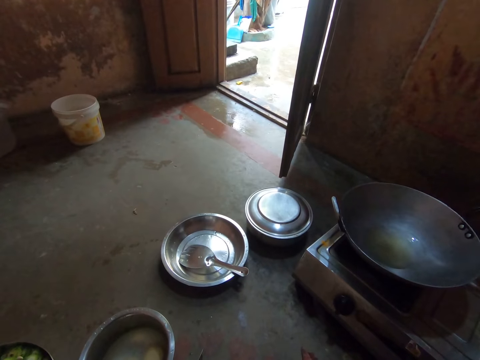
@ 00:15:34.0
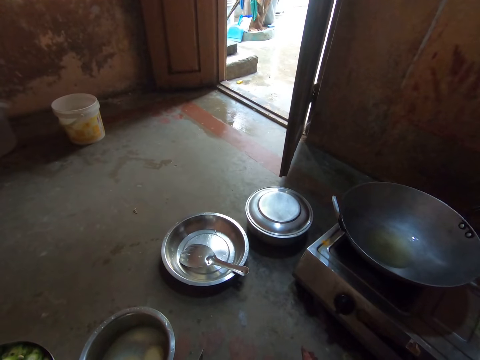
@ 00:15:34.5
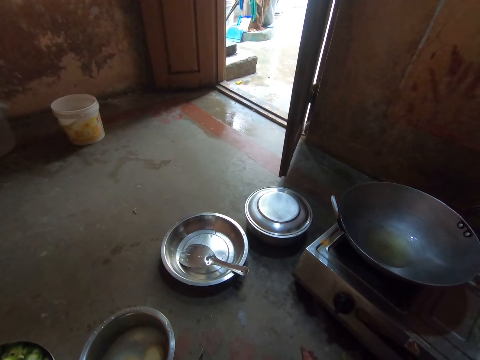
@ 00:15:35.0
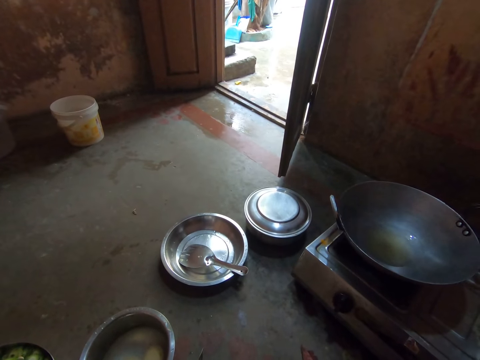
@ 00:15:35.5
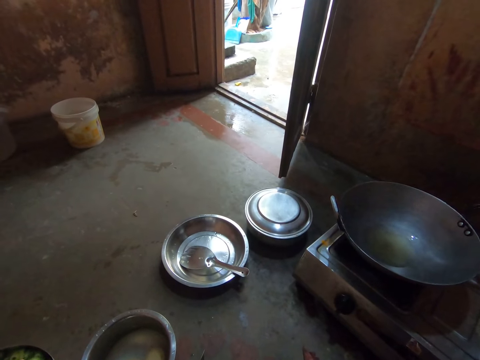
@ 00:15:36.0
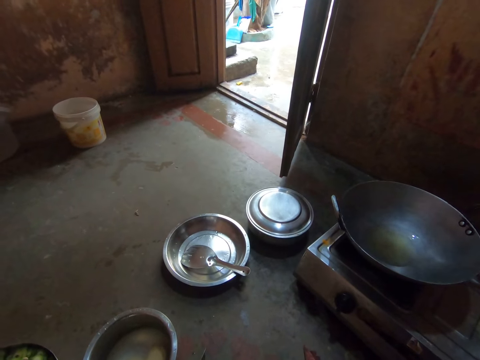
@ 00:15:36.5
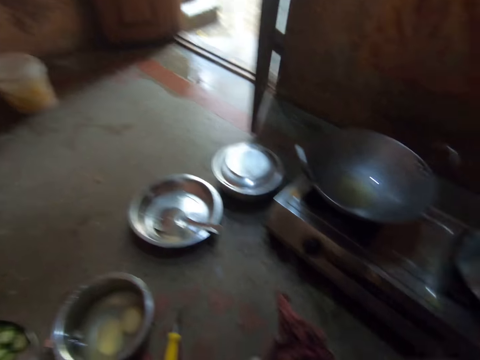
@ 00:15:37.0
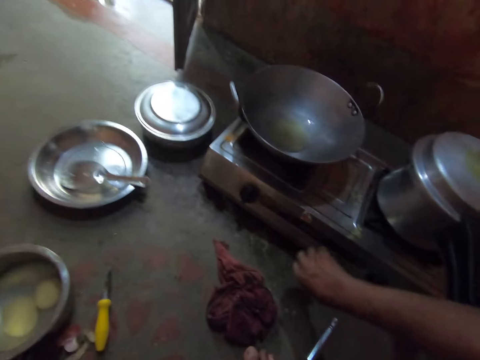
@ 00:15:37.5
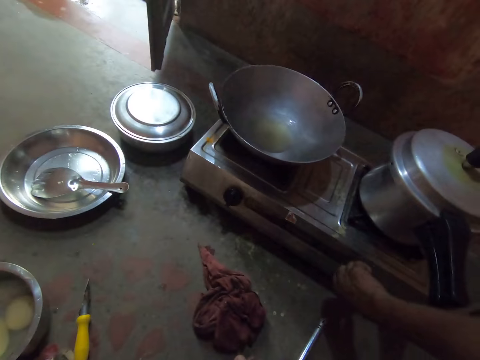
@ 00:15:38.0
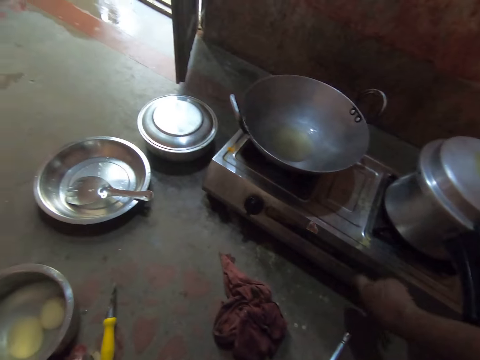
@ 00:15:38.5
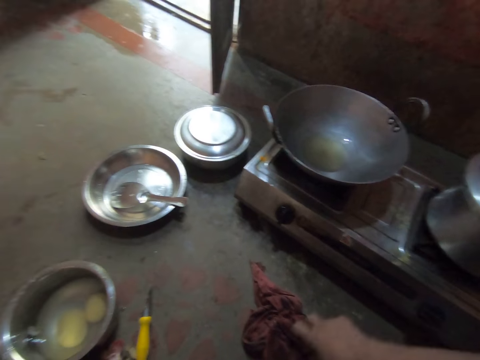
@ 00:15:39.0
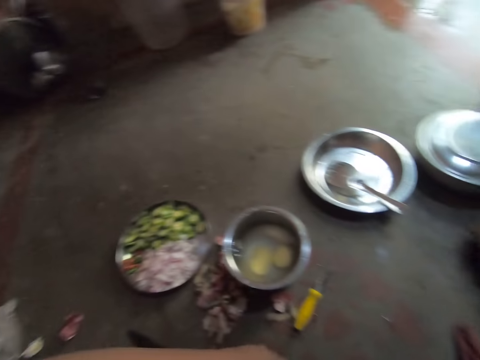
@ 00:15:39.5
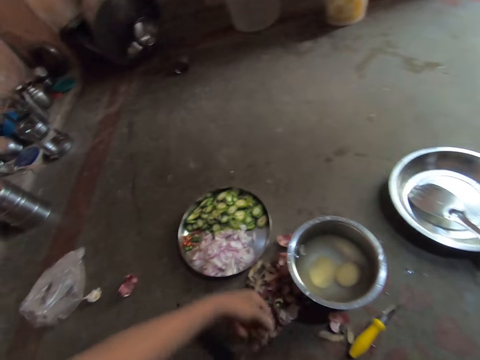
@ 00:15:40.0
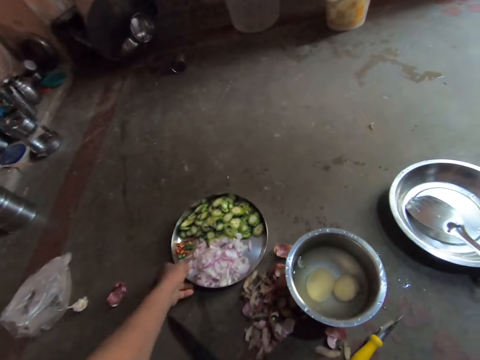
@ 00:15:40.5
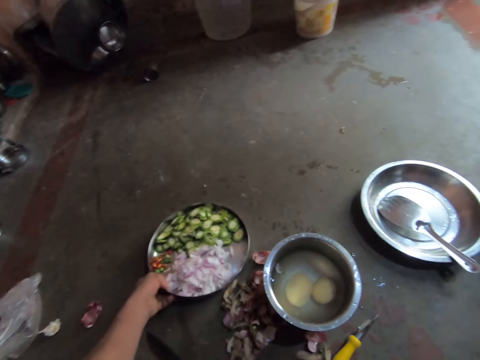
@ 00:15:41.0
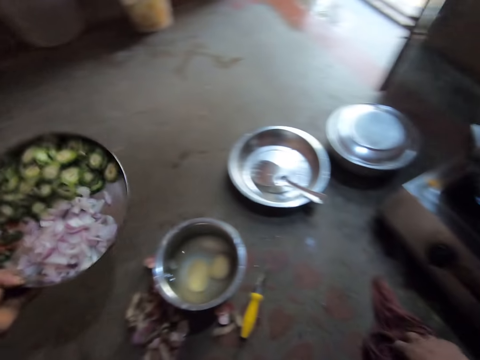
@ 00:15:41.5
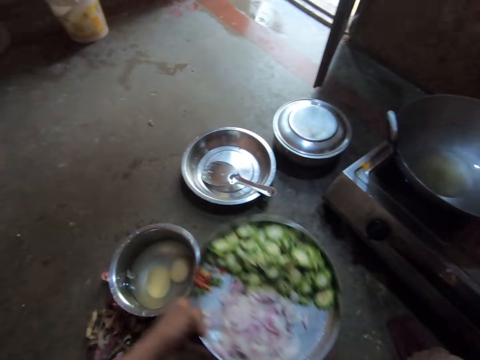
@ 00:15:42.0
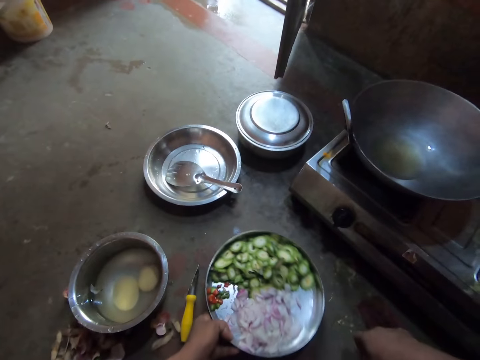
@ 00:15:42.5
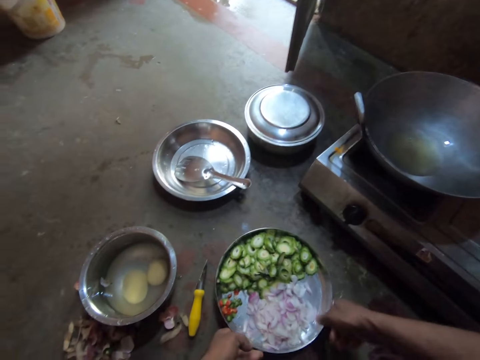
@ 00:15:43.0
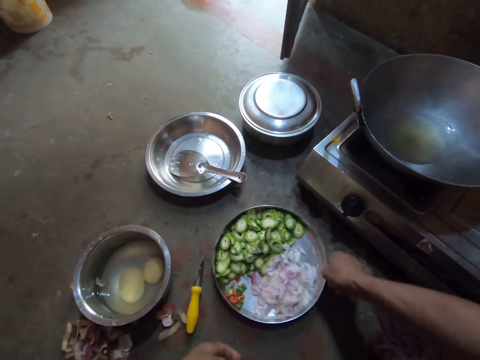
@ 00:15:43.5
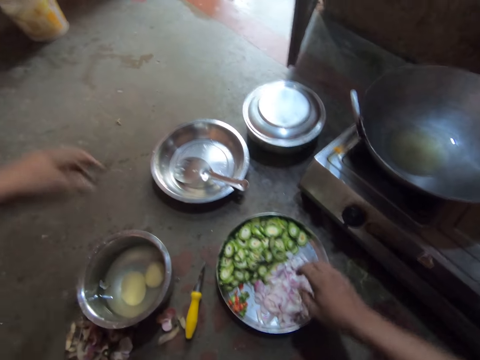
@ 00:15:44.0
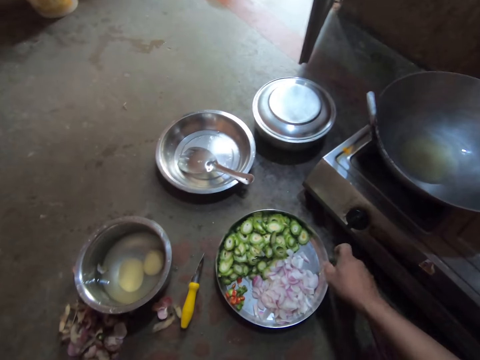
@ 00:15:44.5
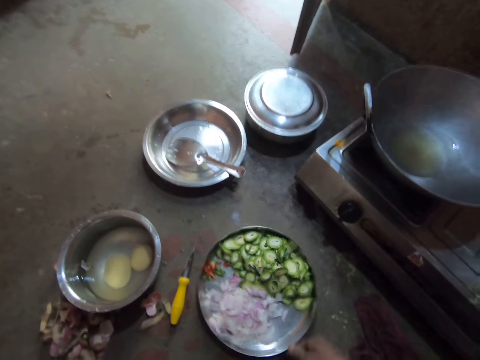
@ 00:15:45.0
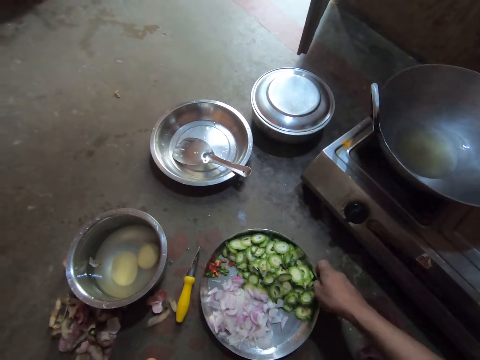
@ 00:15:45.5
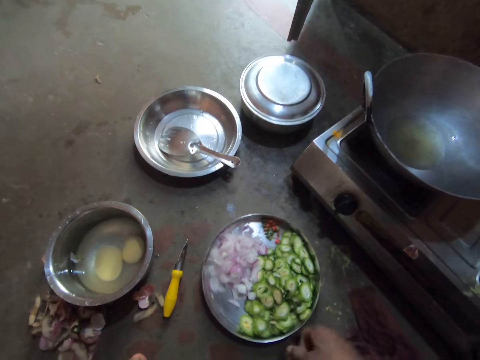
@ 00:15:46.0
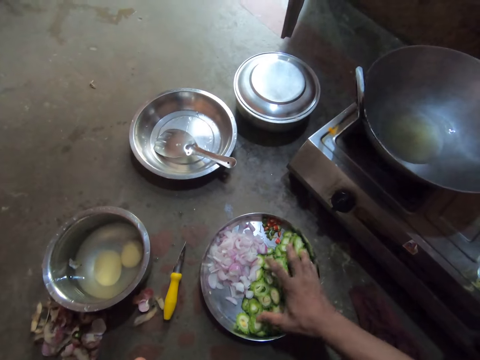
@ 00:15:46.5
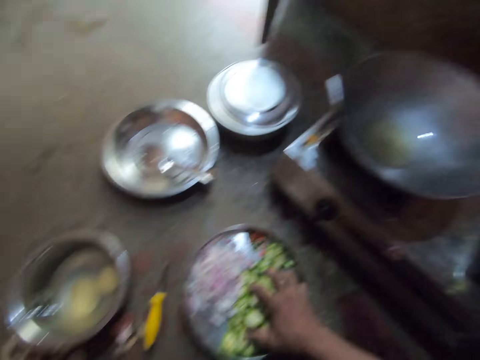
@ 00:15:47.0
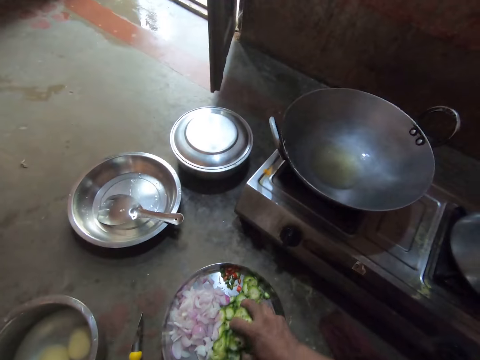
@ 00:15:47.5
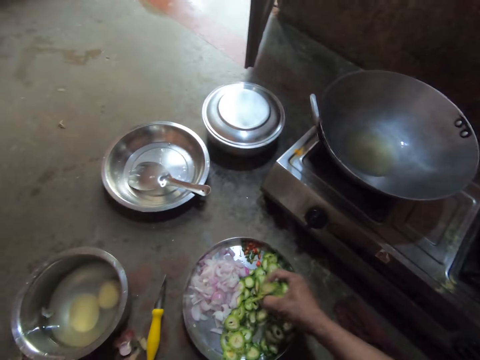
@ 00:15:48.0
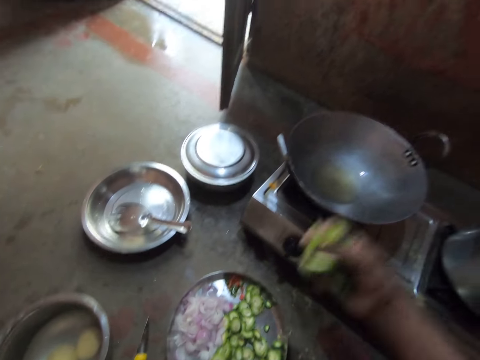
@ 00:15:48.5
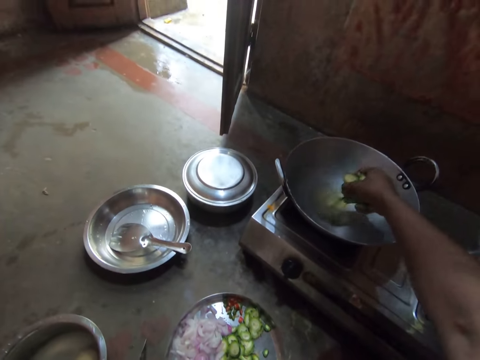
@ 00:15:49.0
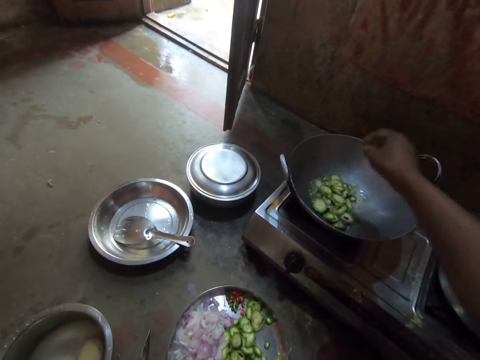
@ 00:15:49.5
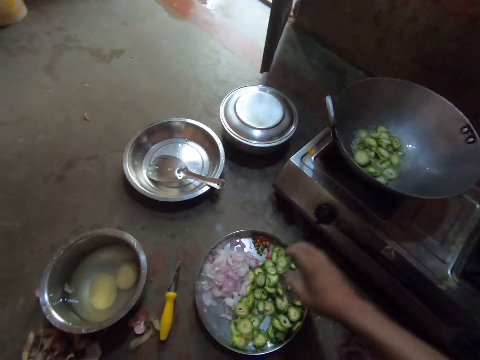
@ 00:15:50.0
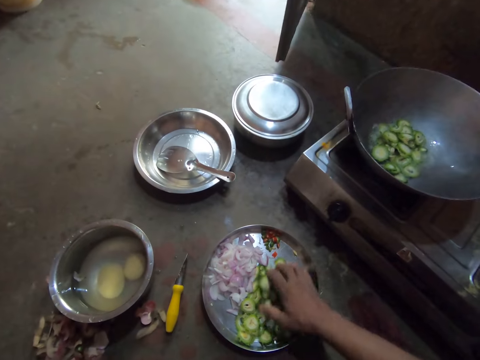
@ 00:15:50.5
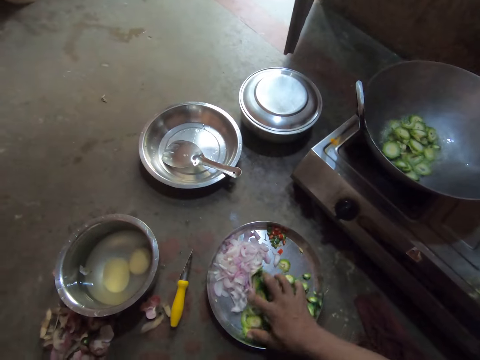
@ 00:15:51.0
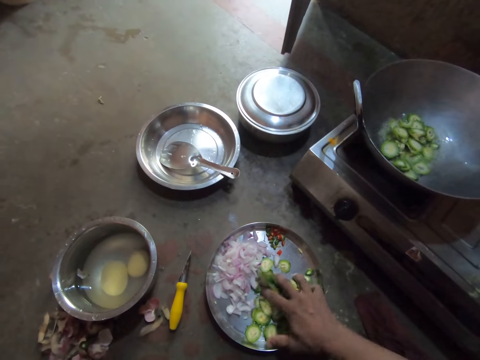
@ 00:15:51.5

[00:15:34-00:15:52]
The camera wearer turns a button on the cooker stove. They pick up a tray of vegetables, place the tray on the floor and turn the tray. They pick up chopped vegetables and put the chopped vegetables in the deep frying pan.

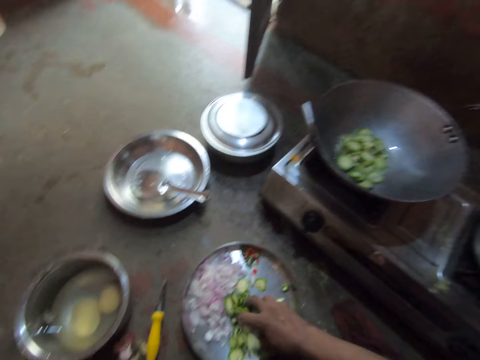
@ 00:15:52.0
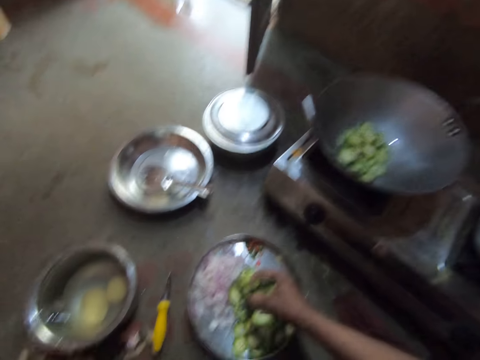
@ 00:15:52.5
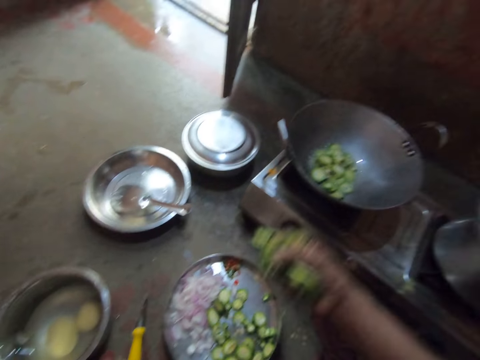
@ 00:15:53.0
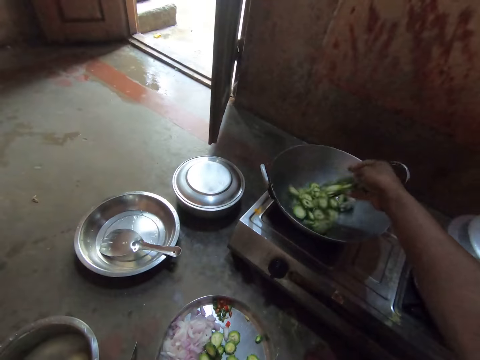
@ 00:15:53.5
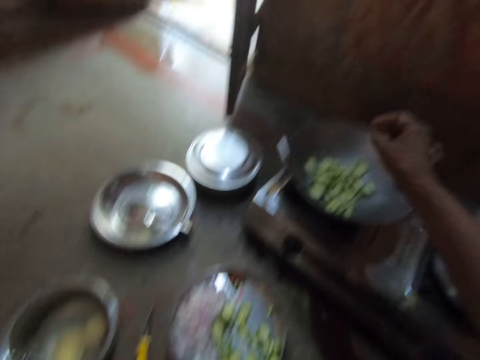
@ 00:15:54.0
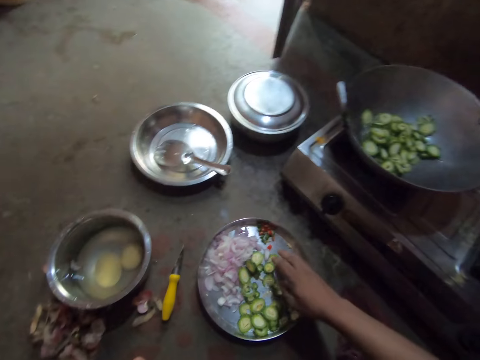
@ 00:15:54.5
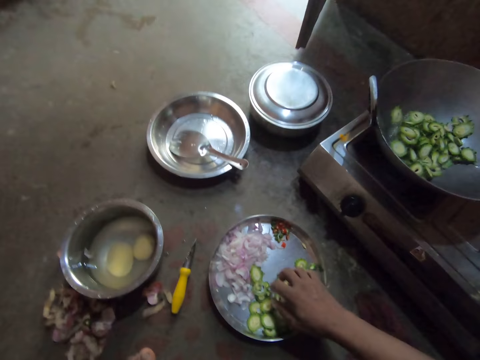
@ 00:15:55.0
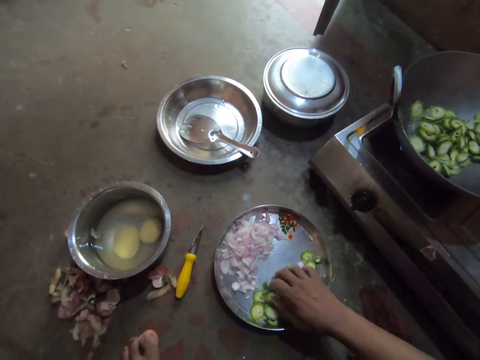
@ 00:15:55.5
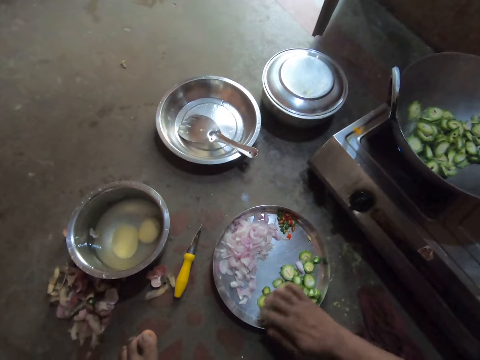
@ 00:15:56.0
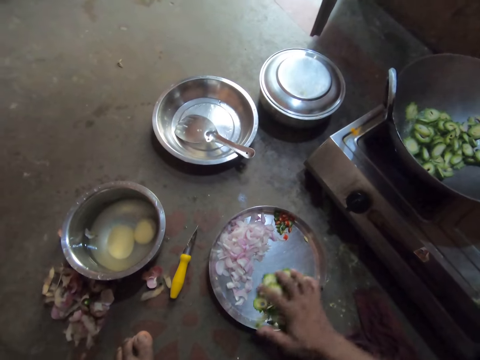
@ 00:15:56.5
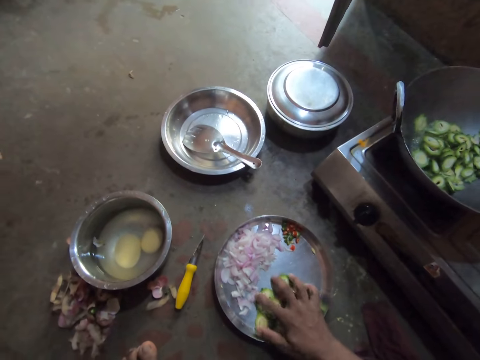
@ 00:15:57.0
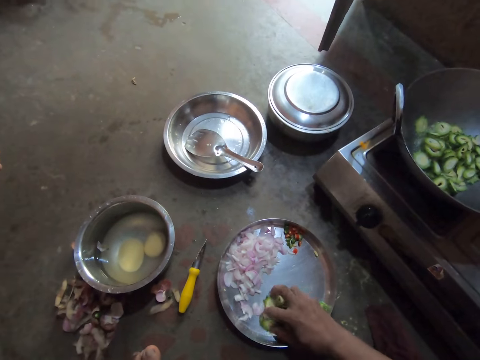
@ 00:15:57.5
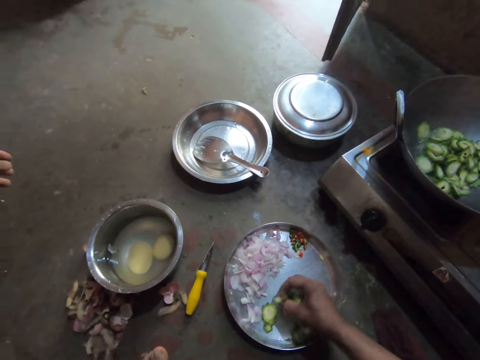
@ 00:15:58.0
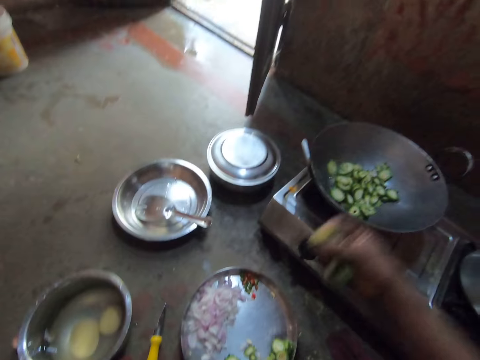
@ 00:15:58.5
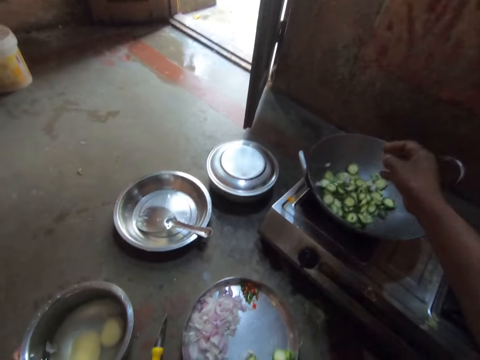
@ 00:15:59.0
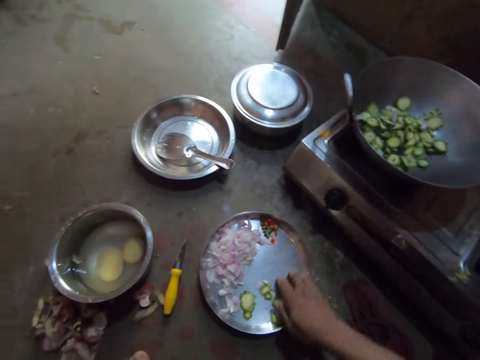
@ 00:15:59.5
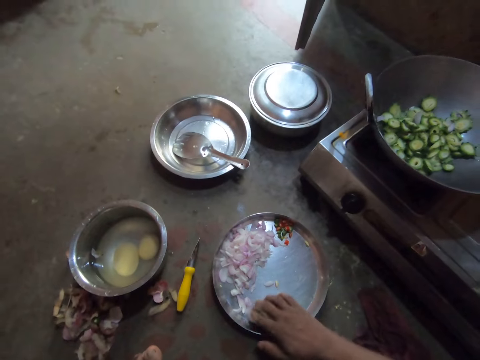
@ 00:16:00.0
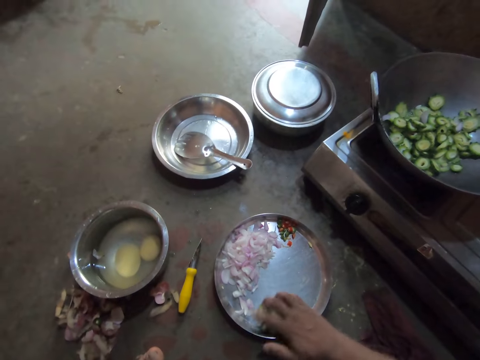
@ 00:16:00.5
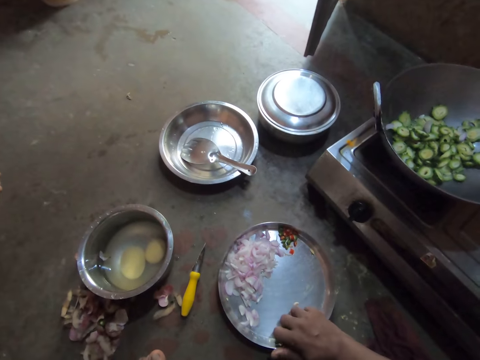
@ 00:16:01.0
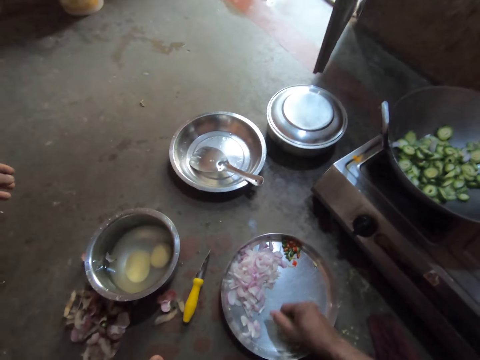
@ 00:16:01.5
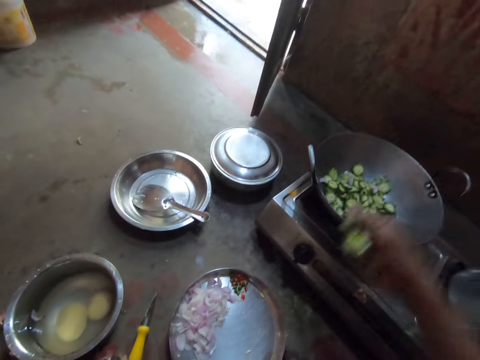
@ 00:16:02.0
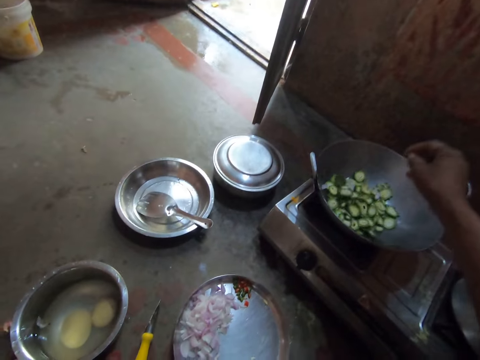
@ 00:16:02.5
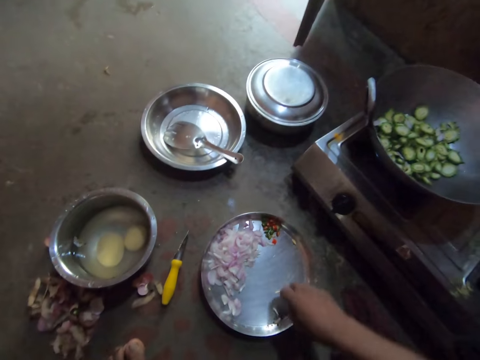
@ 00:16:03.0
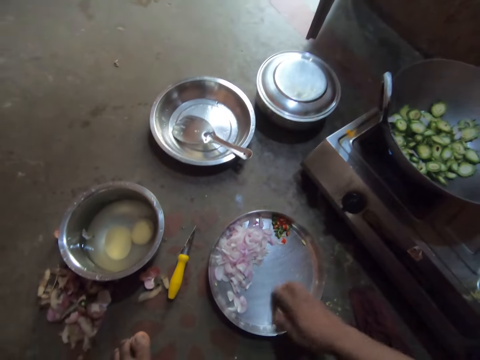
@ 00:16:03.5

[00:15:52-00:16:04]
The camera wearer picks up chopped vegetables and puts the chopped vegetables in the deep frying pan. They pick up chopped vegetables and put the chopped vegetables in the deep frying pan. They pick up chopped vegetables and put the chopped vegetables in the deep frying pan.
